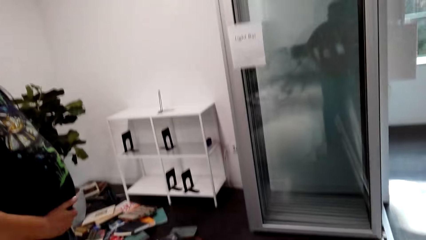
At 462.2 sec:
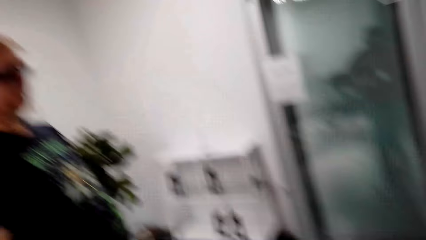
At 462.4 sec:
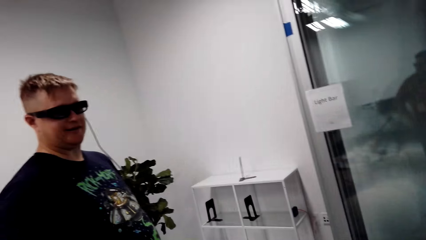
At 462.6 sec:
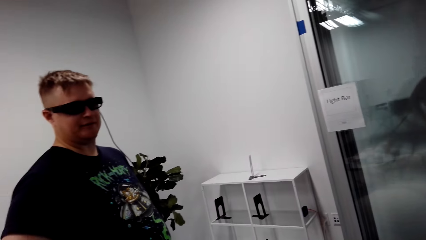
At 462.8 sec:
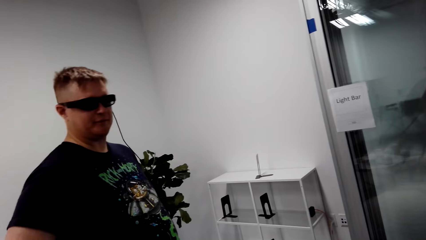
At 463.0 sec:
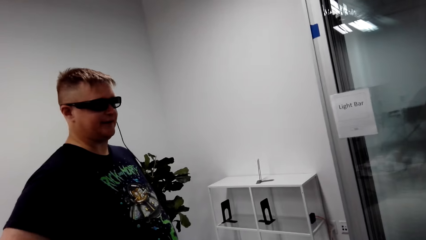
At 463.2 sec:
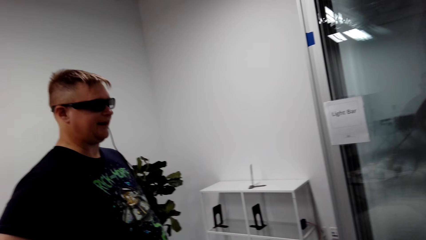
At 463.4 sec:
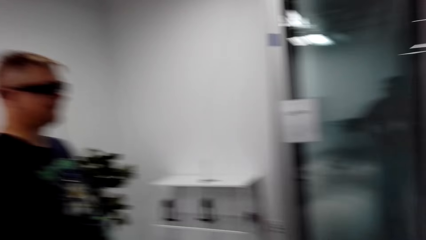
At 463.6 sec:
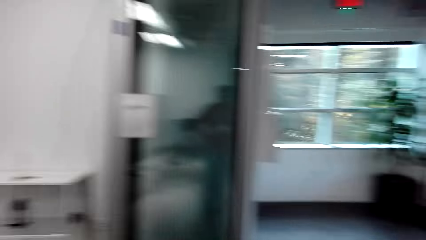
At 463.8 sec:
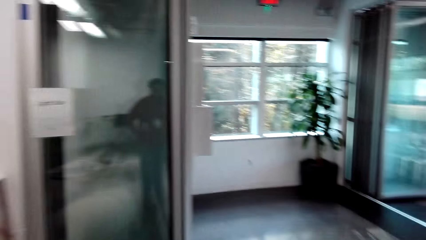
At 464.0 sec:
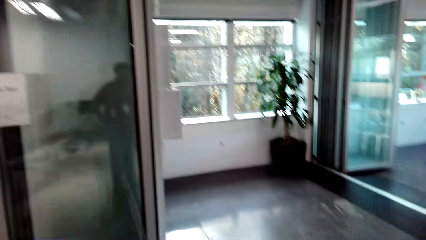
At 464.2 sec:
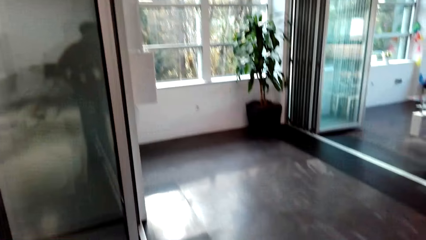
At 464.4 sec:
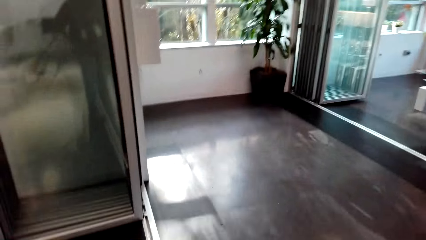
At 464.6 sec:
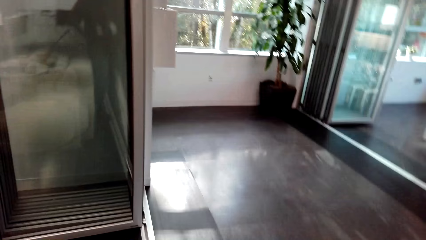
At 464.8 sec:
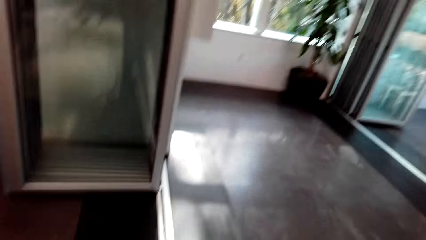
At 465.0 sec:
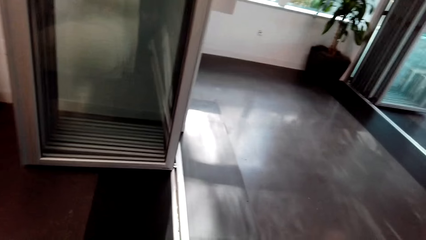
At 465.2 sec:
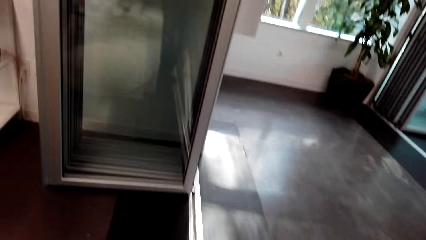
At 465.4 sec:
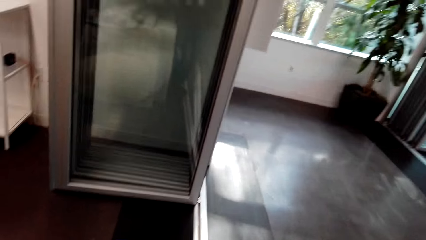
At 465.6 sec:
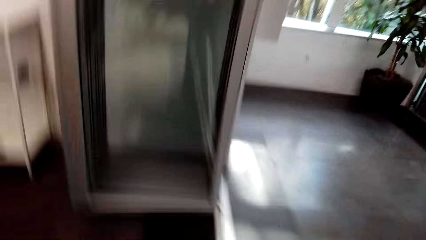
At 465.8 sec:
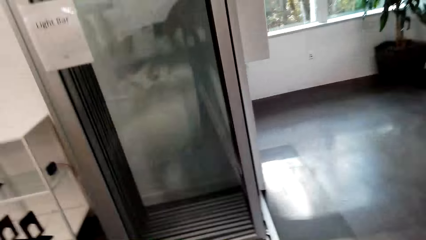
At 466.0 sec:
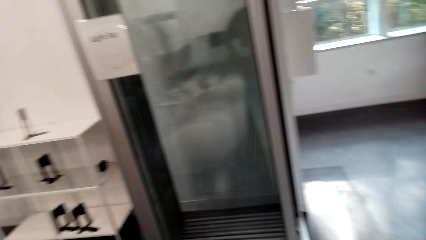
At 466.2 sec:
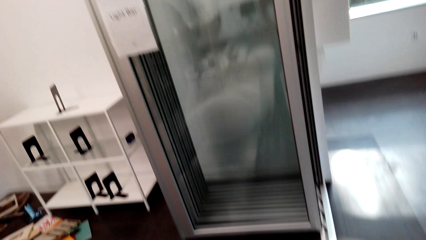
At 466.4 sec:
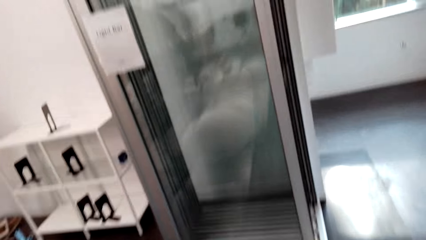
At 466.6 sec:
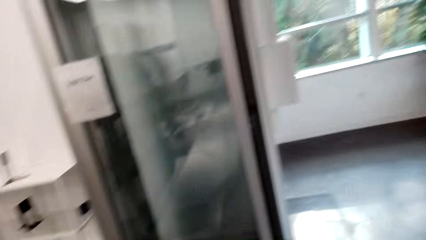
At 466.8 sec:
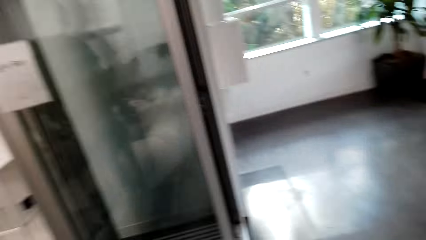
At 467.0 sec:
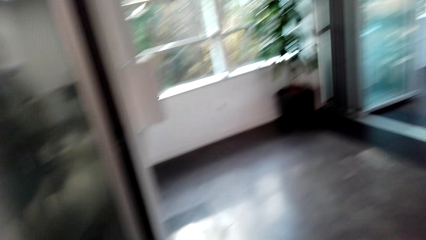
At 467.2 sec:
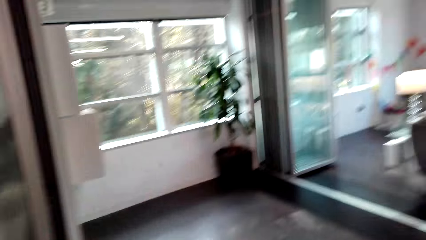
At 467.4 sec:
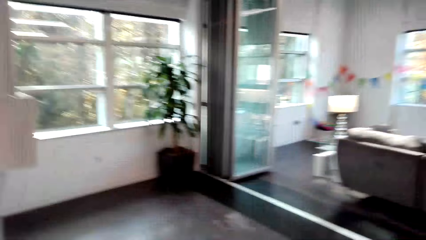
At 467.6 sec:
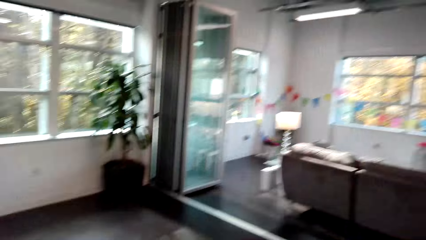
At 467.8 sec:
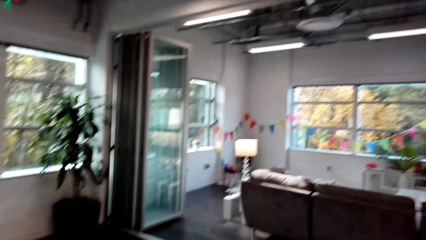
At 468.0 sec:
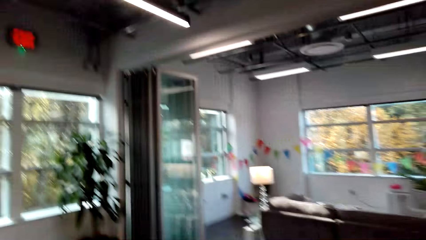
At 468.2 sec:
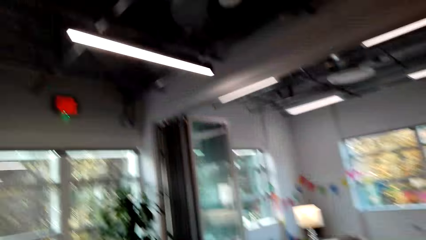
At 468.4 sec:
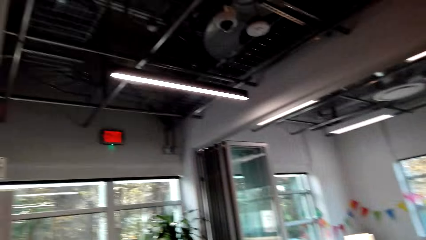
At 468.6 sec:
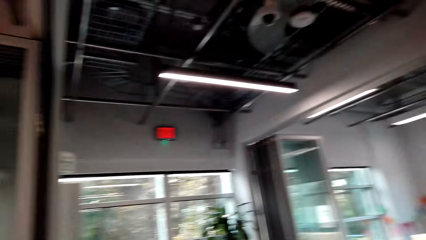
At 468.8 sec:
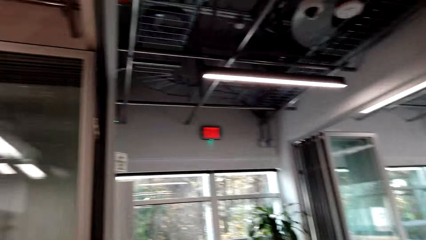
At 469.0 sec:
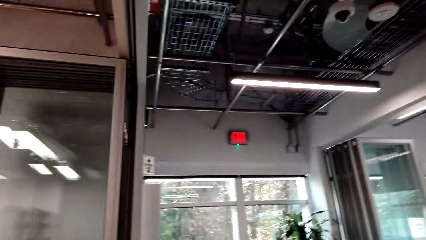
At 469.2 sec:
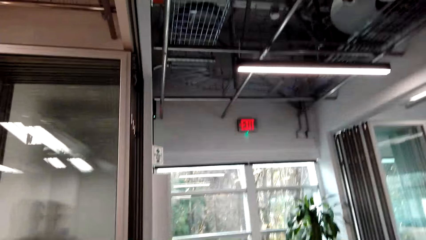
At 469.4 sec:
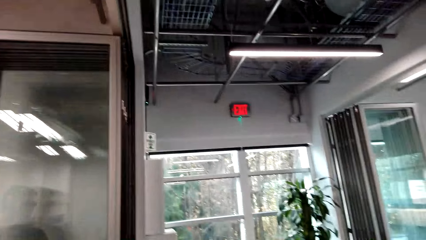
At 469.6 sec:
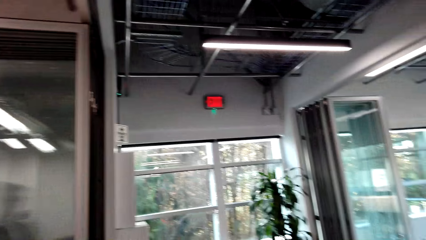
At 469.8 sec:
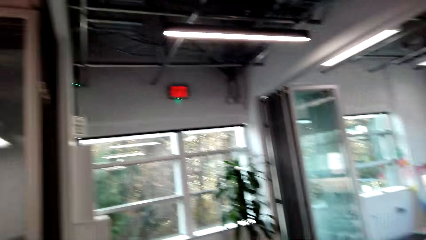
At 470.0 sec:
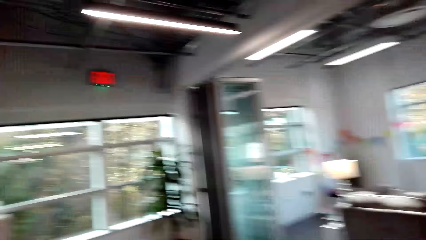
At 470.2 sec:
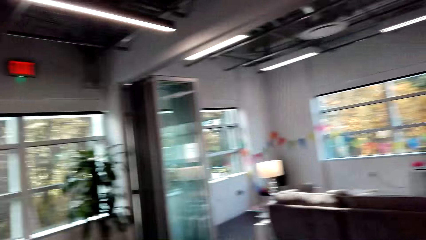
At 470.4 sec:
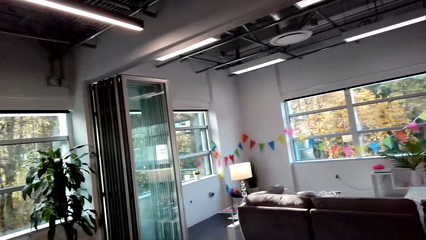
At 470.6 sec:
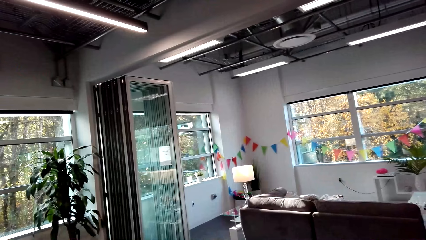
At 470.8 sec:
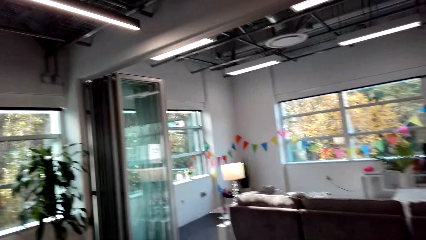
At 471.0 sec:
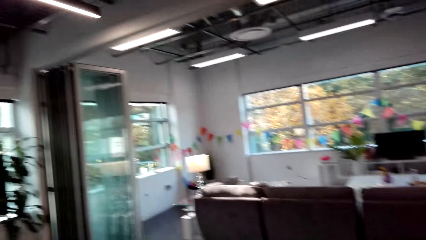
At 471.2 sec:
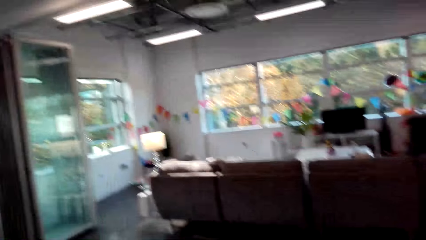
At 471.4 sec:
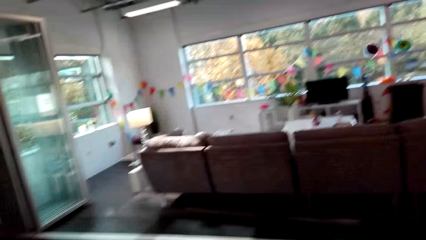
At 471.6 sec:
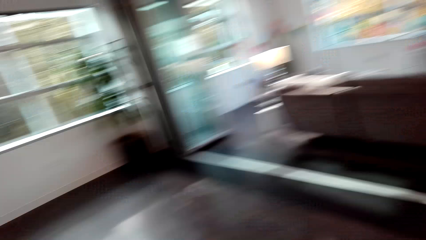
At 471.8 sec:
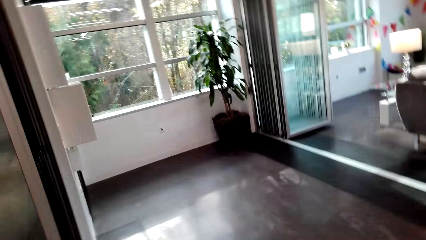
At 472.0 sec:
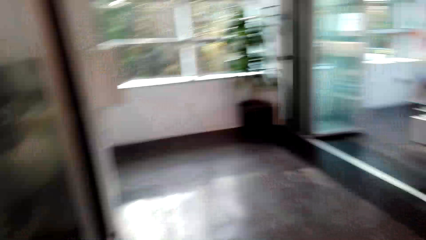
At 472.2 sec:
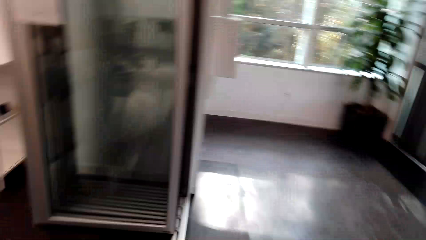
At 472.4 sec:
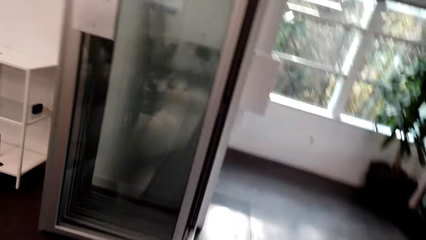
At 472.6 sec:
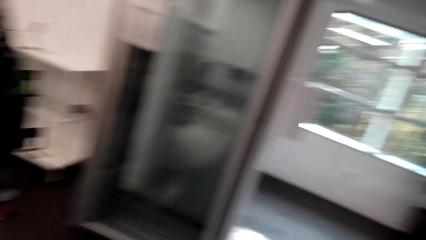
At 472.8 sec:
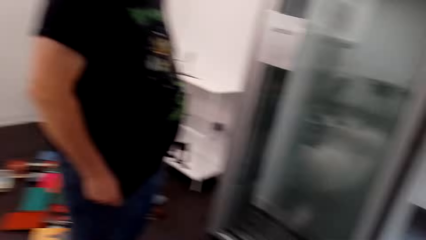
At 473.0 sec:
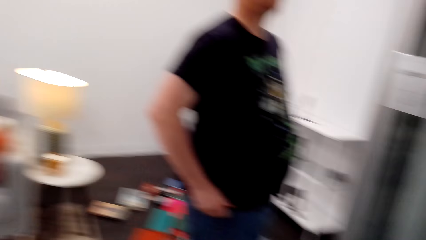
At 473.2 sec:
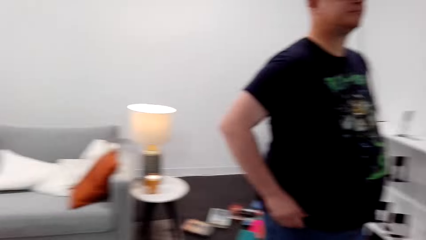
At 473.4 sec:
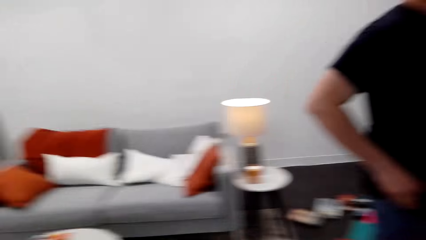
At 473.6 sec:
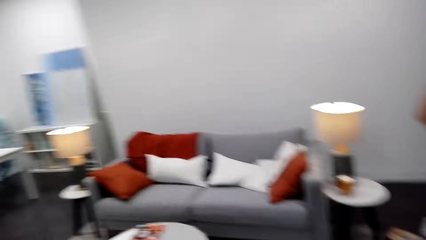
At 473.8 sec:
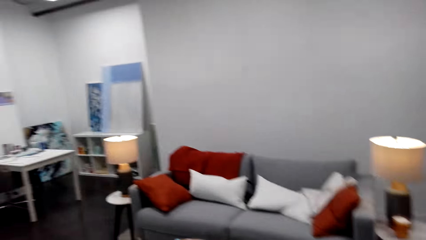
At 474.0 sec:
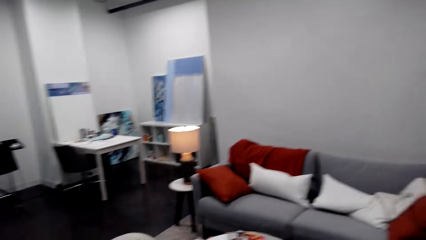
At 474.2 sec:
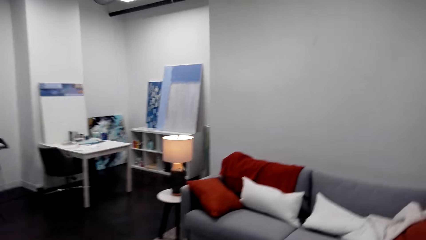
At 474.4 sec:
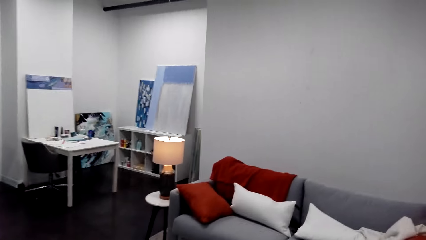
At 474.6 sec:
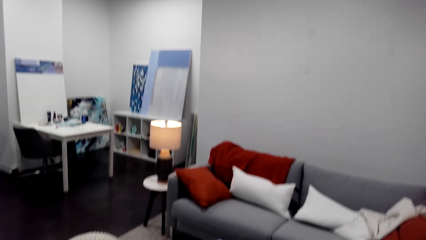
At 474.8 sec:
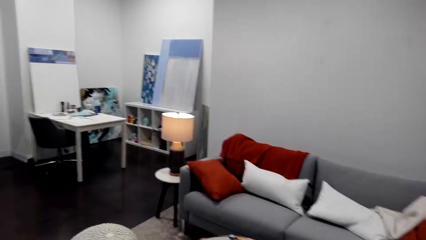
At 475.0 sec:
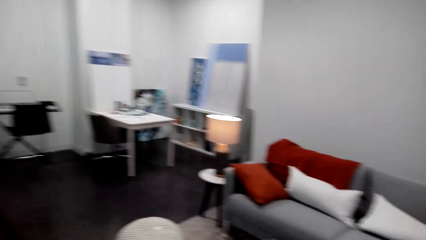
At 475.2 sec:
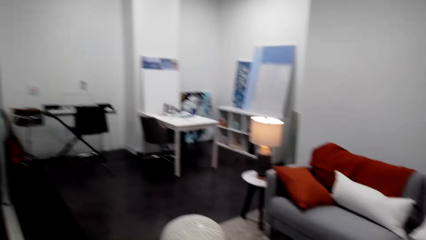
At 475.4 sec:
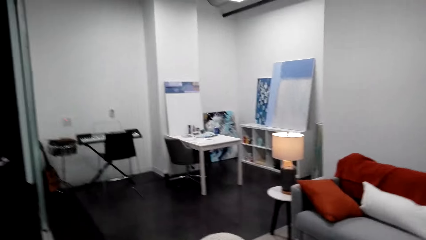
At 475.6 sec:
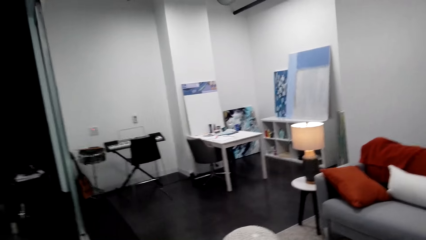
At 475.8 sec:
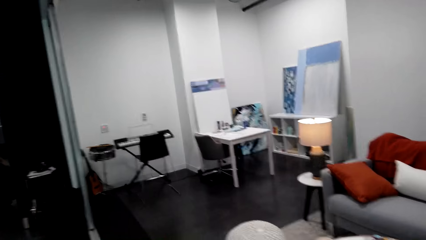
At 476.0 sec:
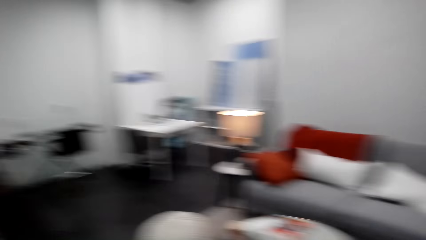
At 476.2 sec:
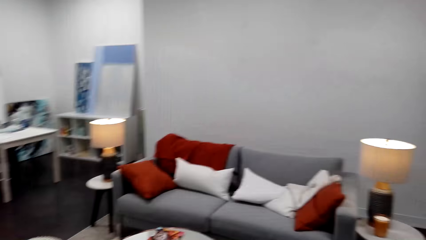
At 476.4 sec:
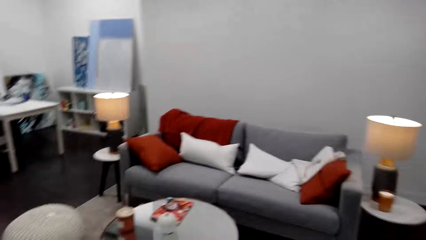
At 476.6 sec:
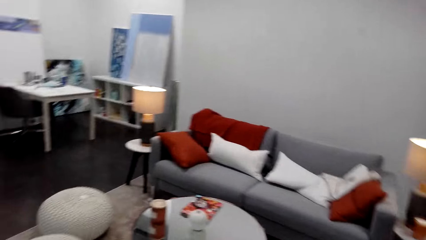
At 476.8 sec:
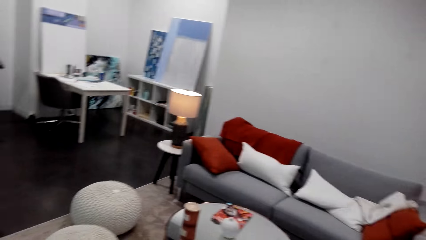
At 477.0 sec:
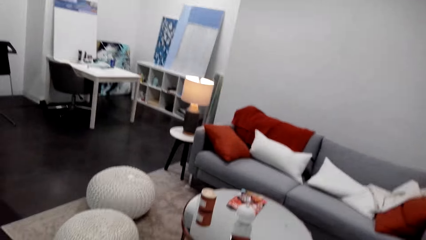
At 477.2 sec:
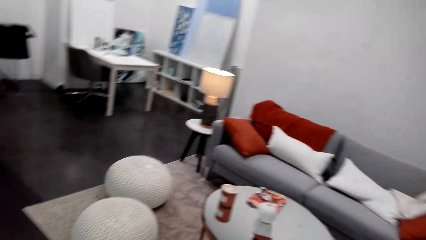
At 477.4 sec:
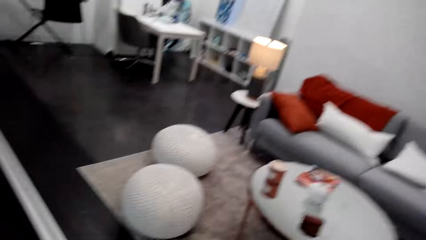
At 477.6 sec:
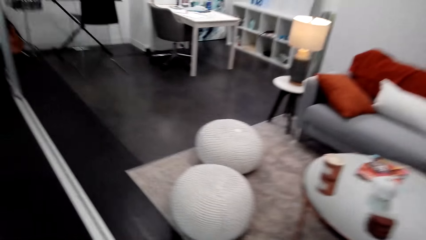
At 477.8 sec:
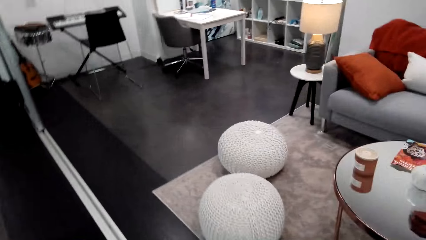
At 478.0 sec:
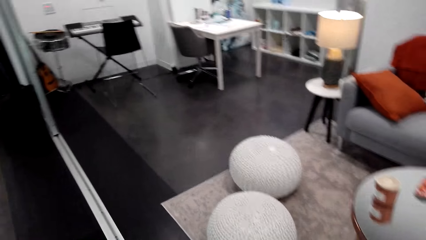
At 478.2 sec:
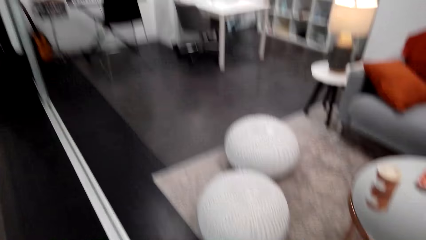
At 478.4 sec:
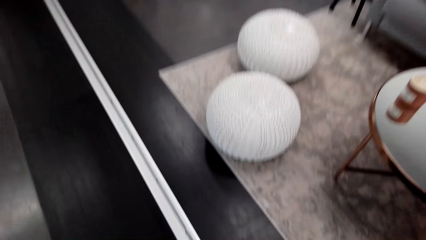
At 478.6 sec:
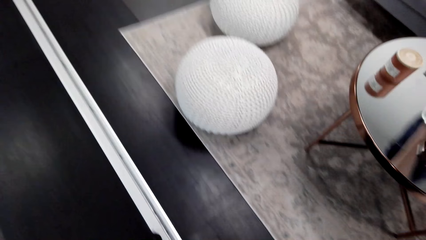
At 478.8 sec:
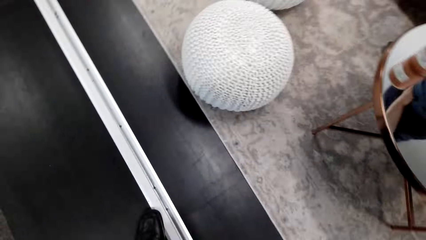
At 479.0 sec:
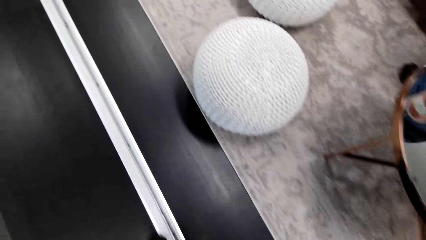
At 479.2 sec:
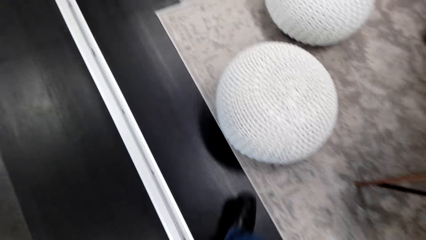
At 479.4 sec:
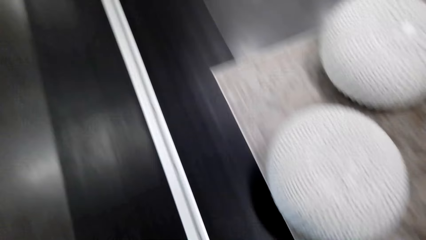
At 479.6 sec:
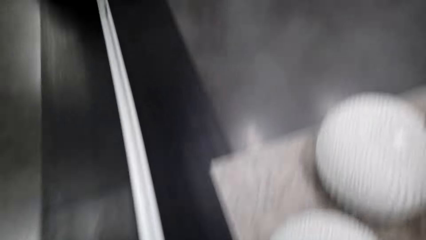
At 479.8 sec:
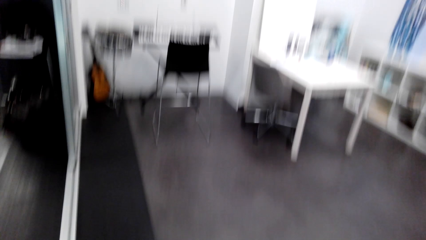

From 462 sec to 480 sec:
A man speaks to the camera wearer. The camera wearer laughs. They walk. They breathe heavily. They move around. They walk toward the musical instruments.
